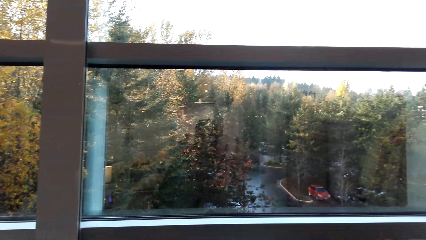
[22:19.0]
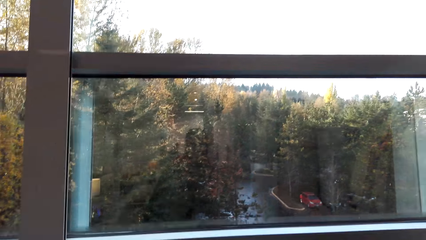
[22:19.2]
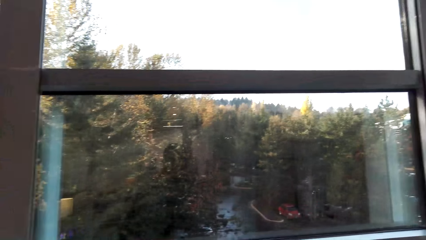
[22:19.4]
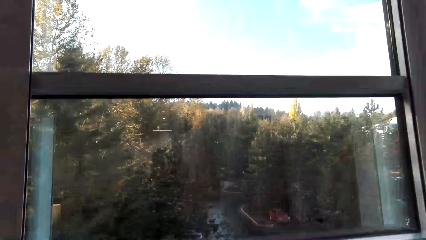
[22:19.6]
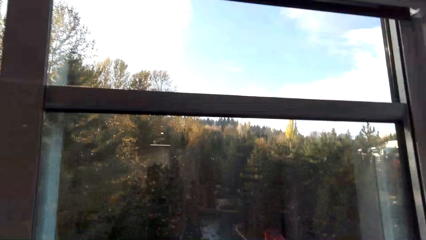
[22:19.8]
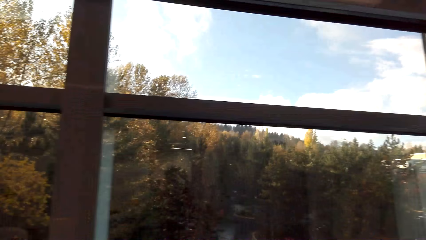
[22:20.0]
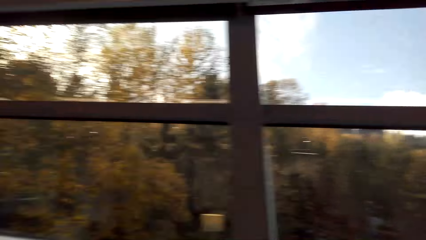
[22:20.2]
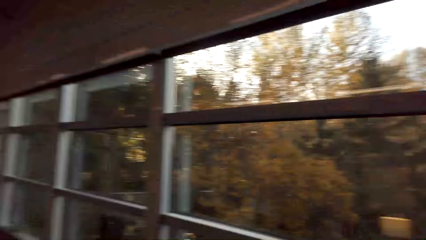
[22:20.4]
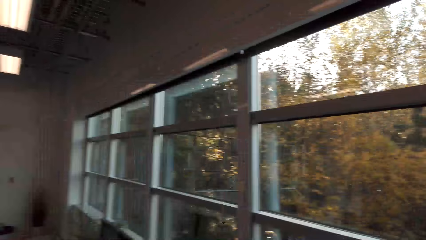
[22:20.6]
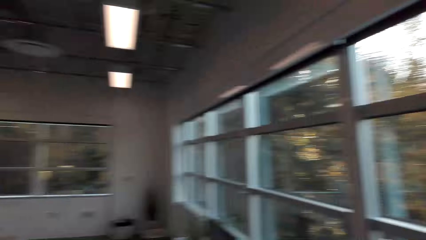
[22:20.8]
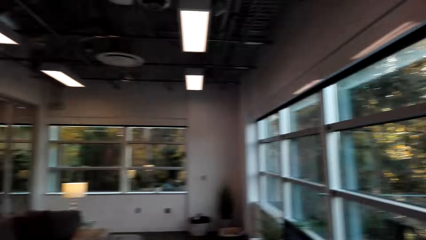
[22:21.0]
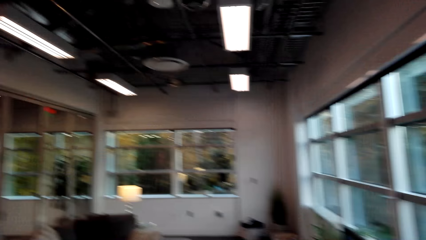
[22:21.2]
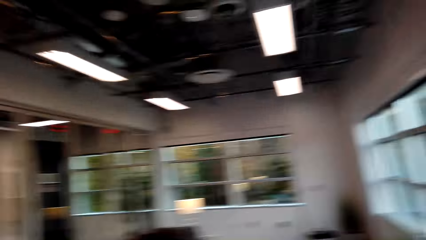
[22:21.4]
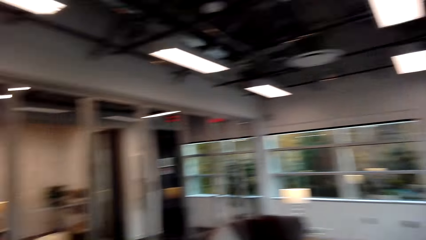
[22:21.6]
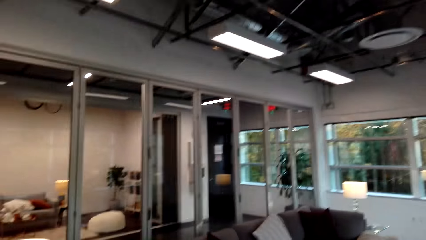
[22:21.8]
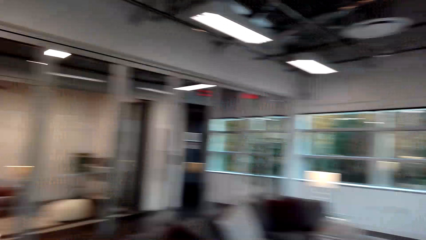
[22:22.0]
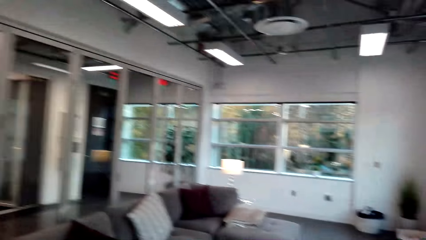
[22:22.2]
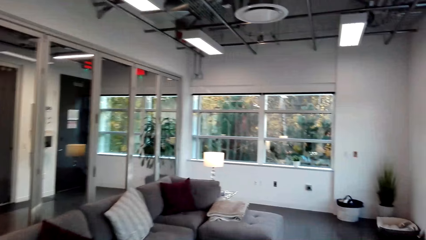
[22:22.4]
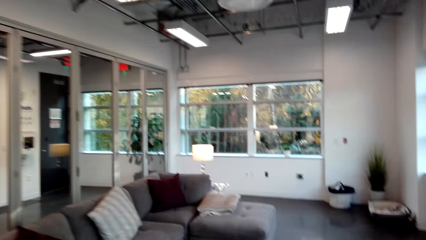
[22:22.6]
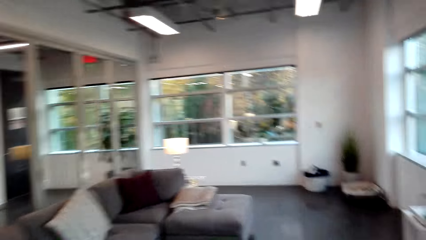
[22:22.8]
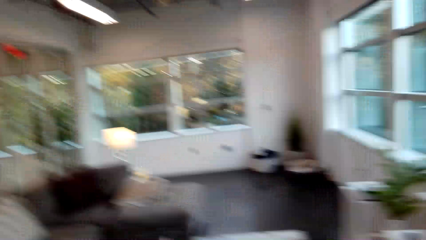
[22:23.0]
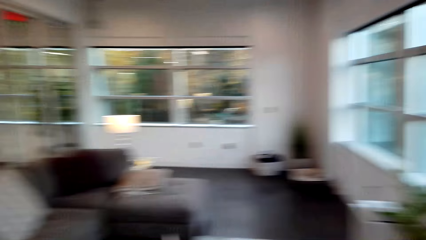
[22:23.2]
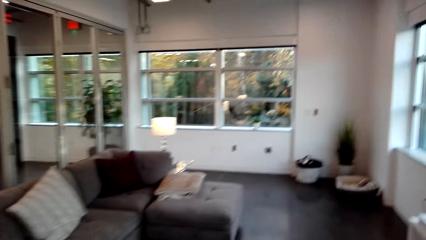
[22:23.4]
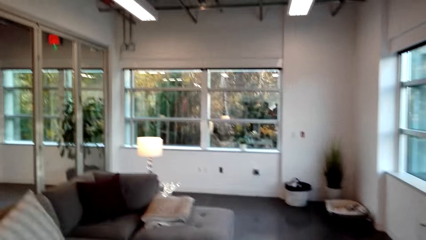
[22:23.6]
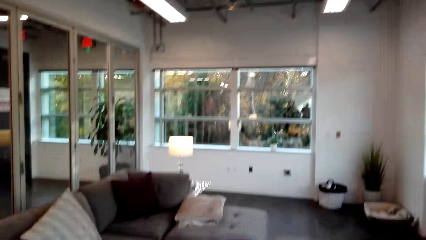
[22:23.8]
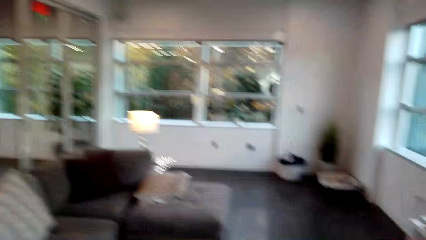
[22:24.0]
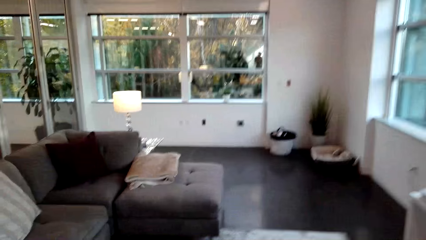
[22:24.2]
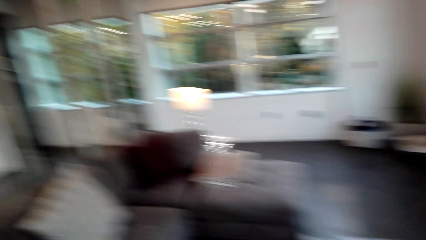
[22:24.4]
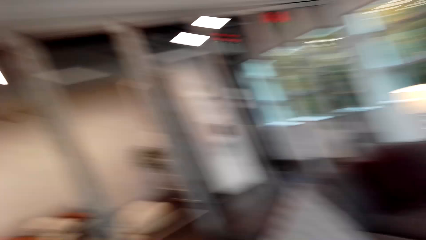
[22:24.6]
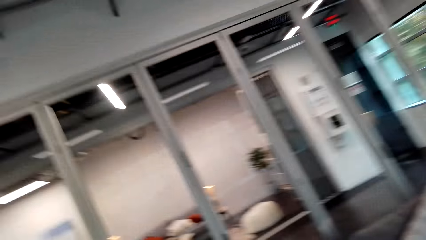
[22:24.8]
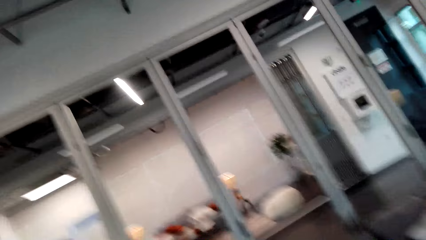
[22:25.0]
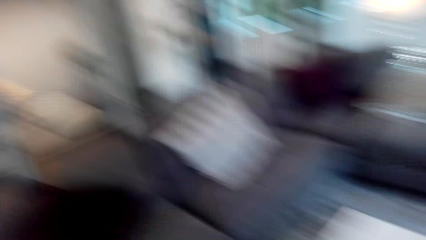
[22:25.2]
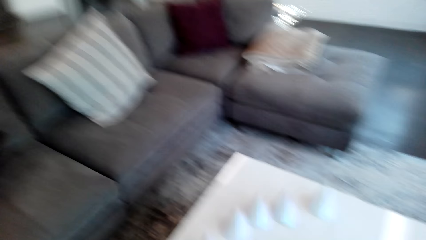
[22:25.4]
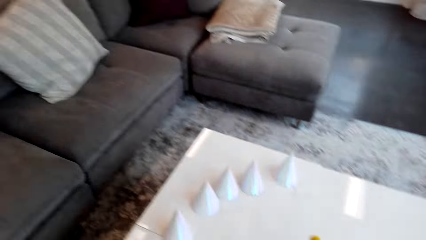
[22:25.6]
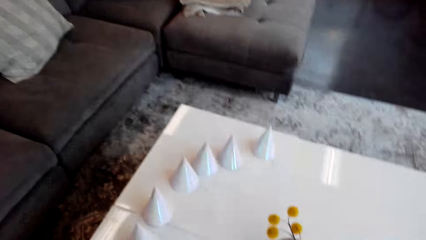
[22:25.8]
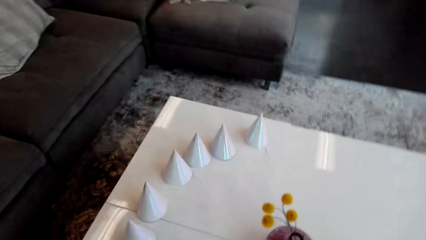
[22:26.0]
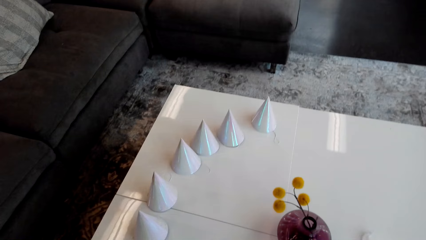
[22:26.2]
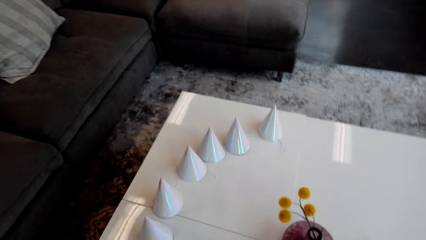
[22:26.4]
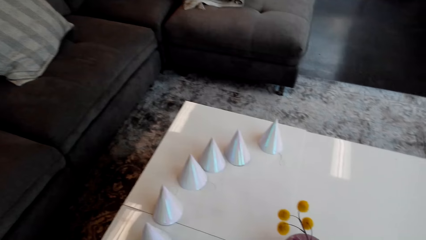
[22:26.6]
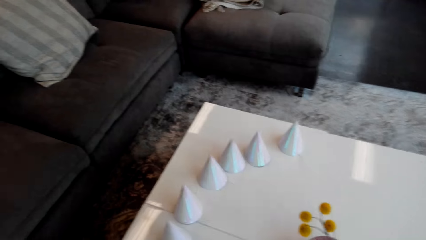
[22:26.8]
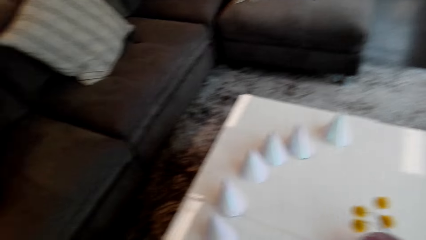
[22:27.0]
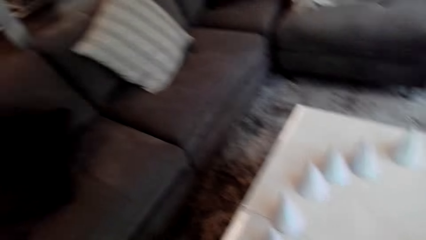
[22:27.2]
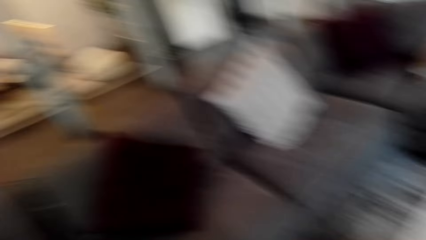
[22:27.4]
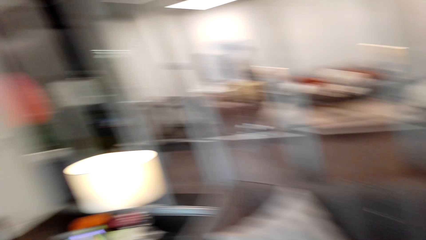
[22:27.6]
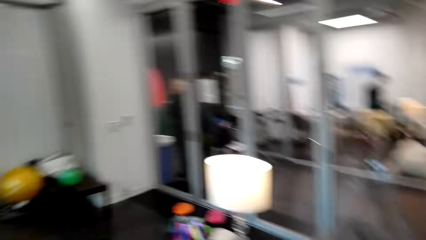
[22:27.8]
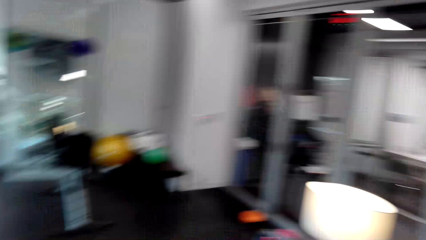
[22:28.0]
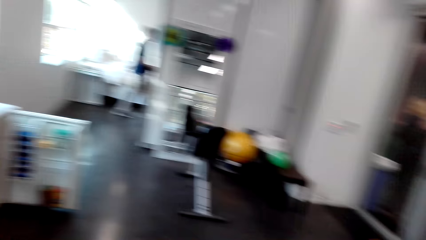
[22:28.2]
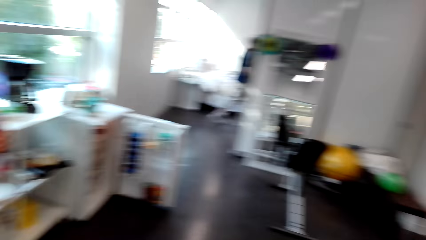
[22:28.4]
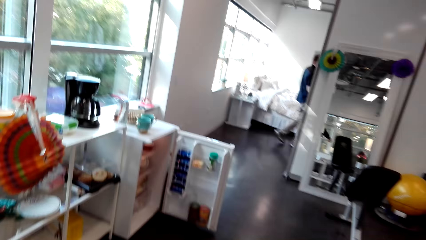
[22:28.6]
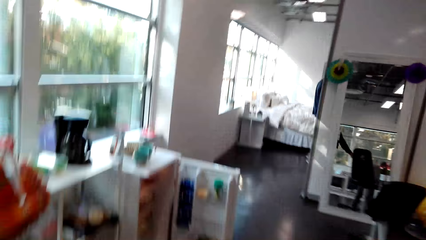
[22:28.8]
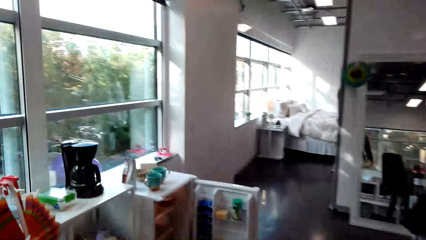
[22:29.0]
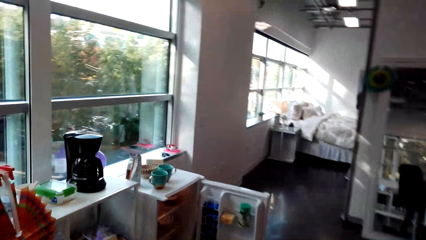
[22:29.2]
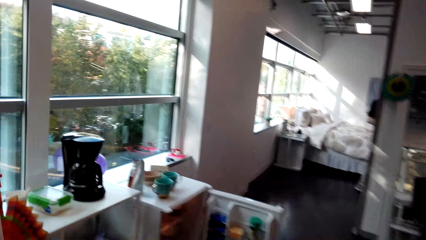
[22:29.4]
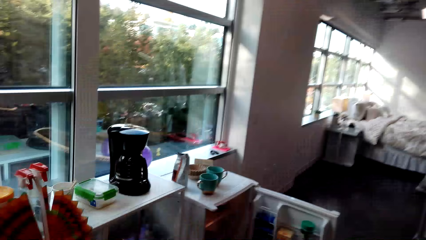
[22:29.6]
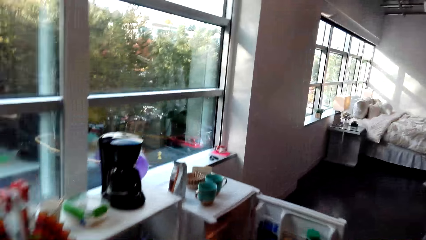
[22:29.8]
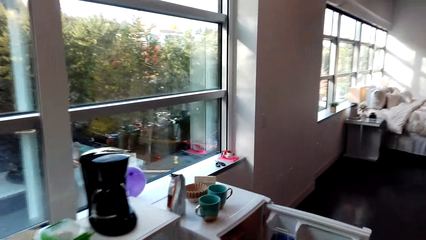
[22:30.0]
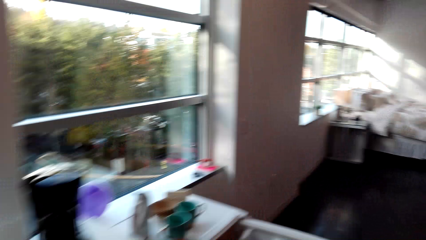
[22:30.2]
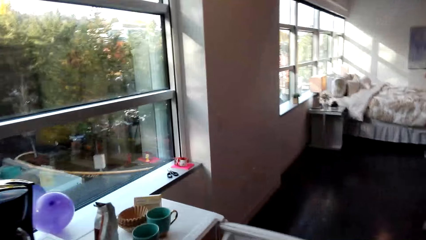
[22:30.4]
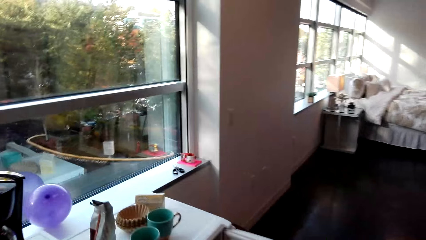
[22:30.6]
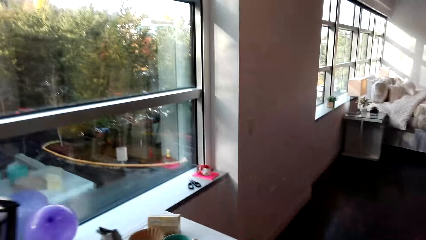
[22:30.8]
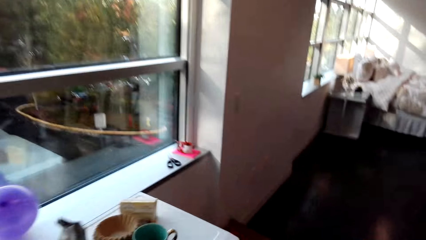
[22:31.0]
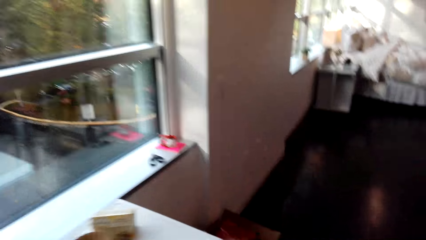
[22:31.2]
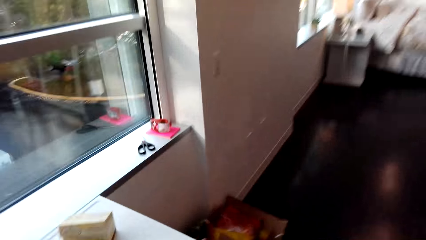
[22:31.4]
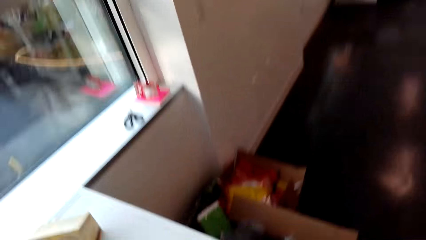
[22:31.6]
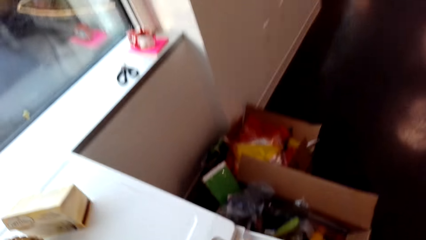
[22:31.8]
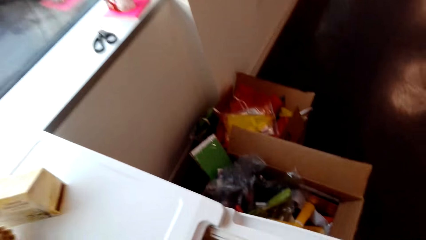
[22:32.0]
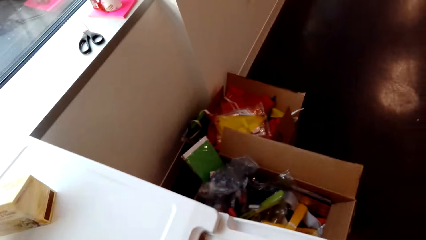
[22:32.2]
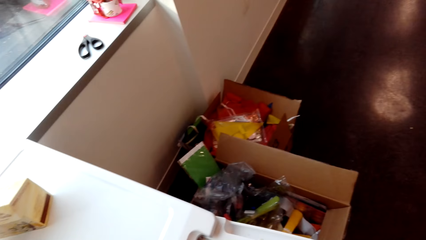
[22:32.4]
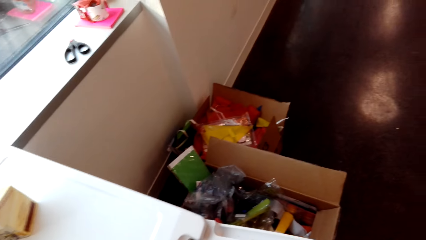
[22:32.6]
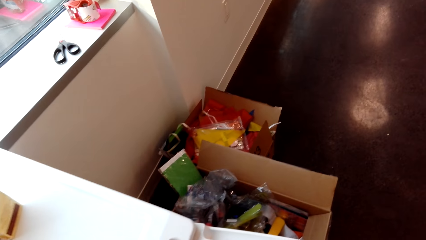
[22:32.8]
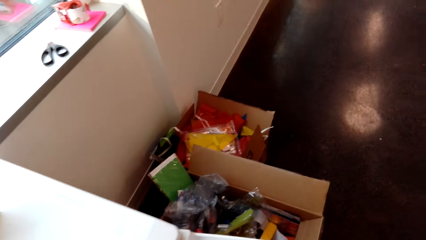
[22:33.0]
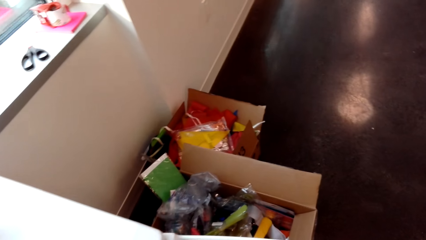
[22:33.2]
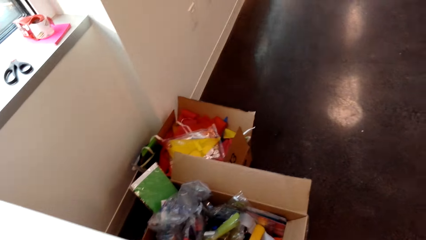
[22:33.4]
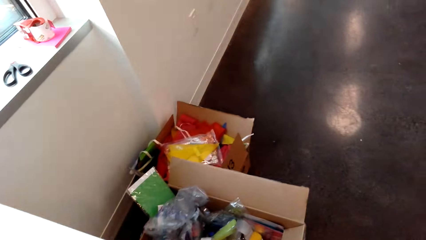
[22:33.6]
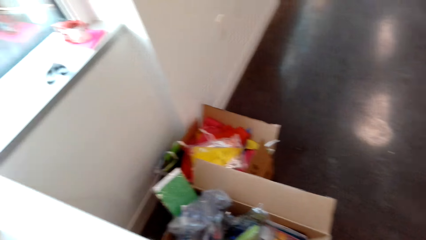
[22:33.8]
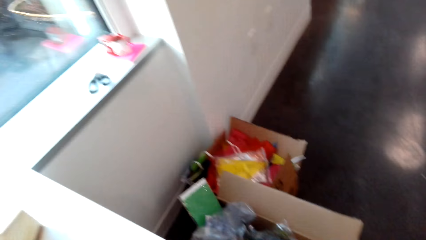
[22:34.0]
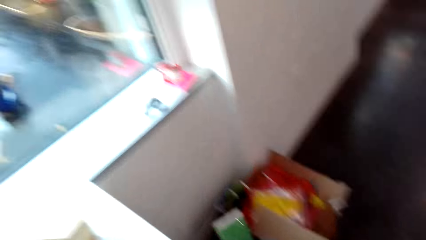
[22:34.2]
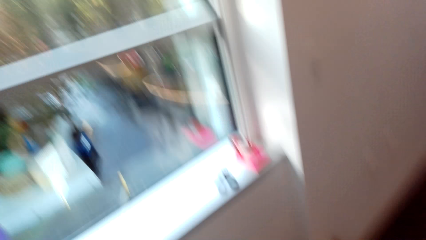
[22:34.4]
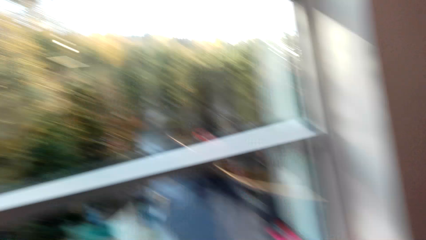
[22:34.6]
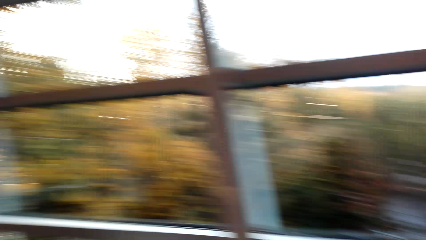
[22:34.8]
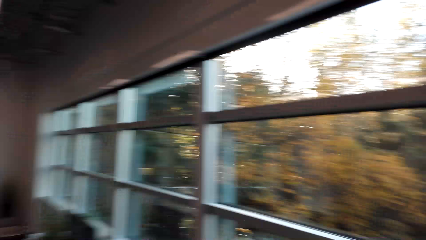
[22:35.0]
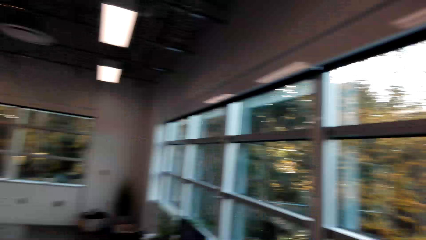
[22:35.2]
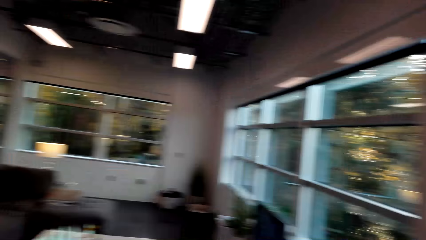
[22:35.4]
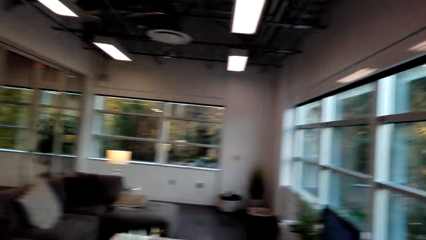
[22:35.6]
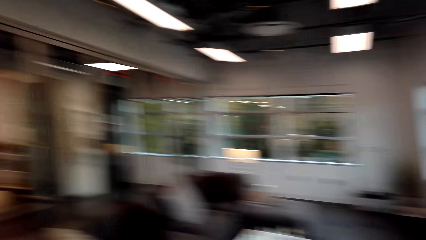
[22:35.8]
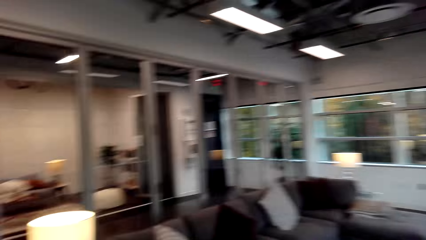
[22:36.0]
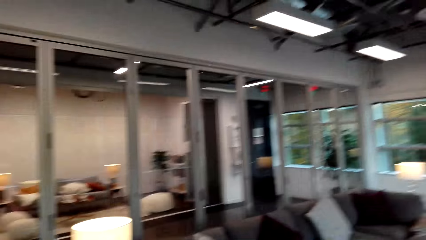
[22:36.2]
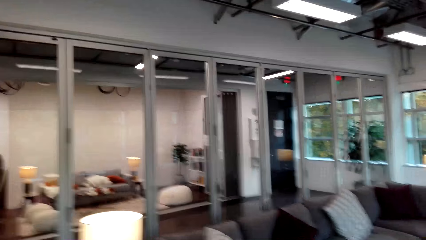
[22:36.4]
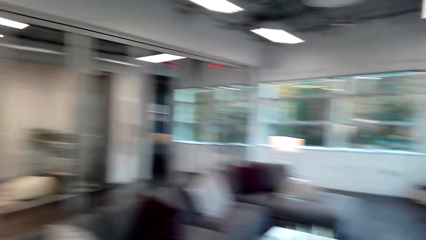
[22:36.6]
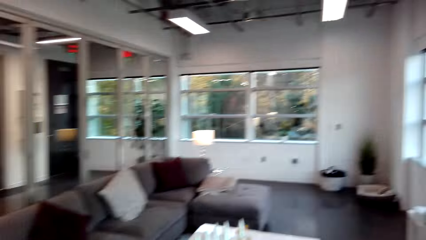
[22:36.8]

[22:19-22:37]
The camera wearer walks in the room towards the couch. They look around. They look at the table. They turn around. They walk towards the refrigerator. They pick up something on the fridge. They look at a carton on the floor. They turn around.
